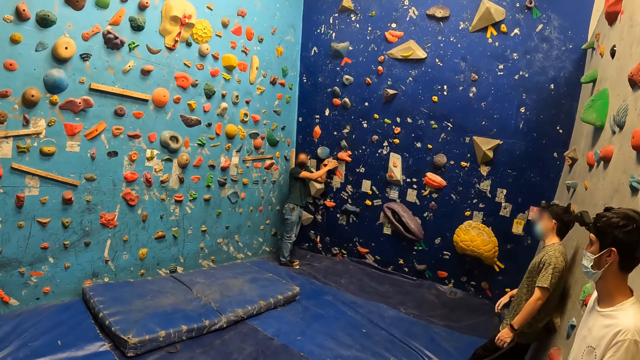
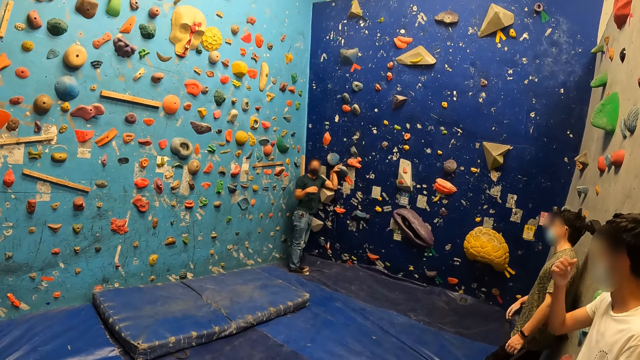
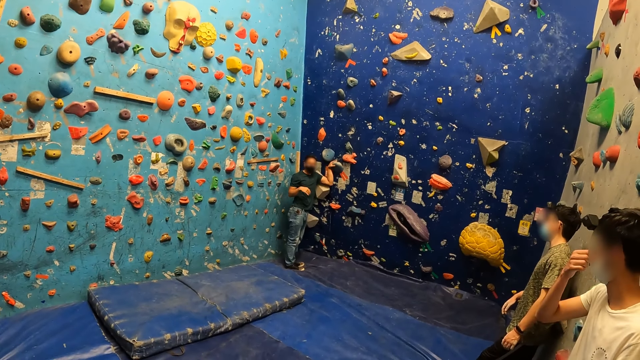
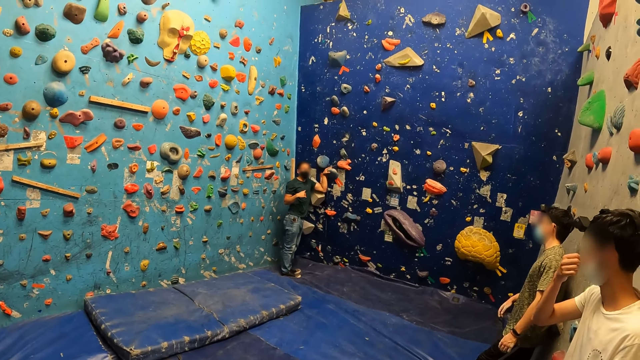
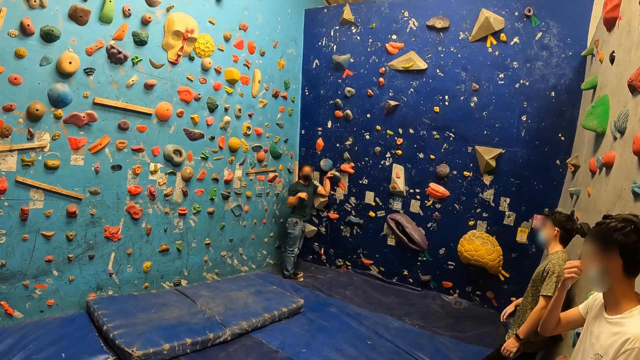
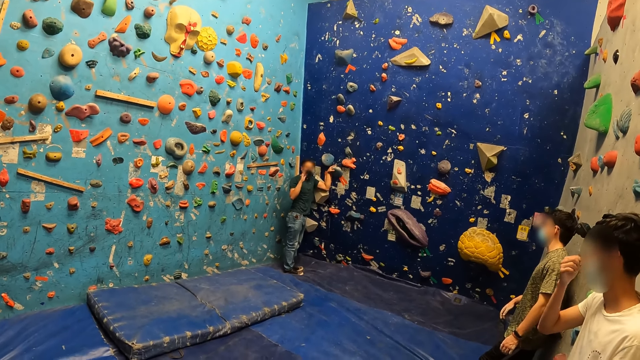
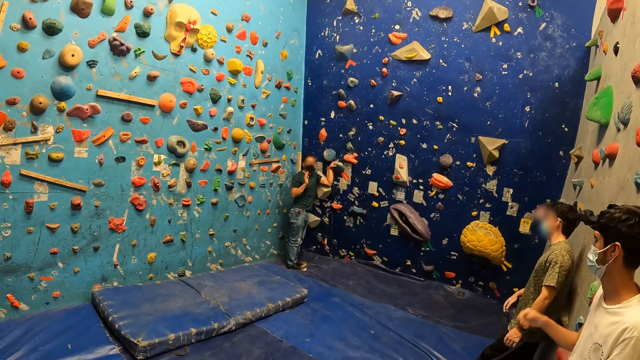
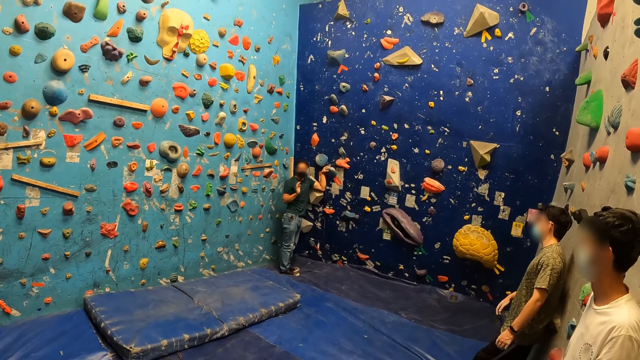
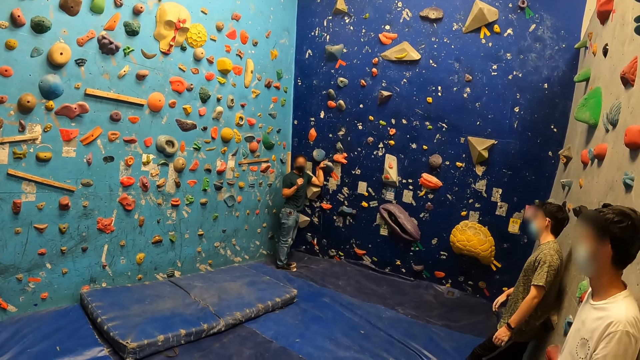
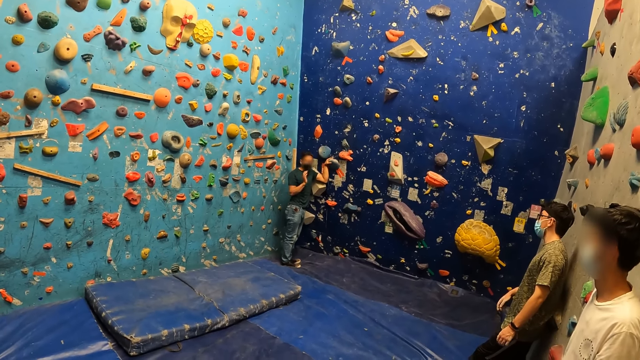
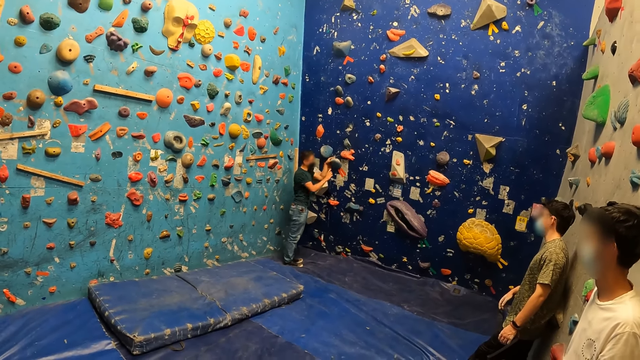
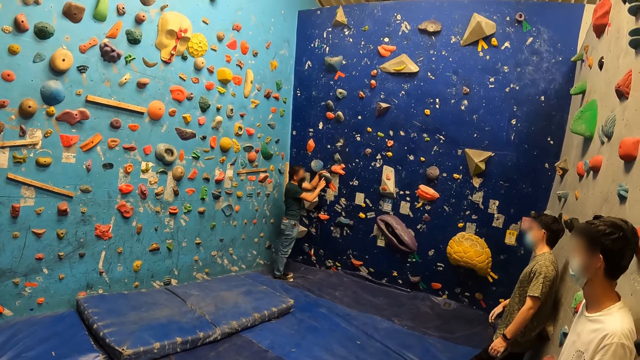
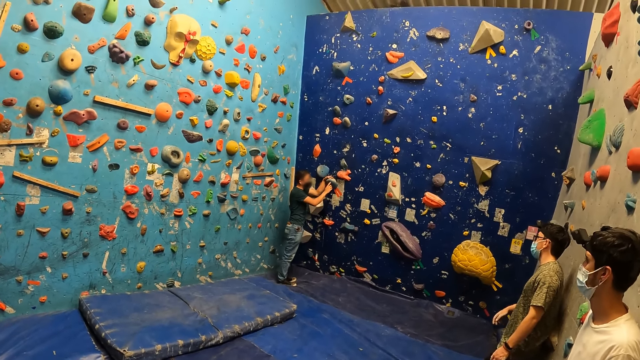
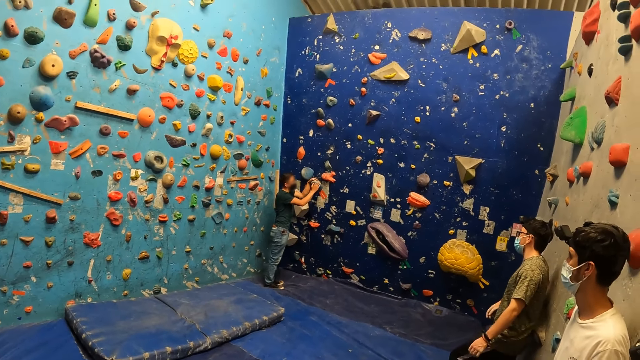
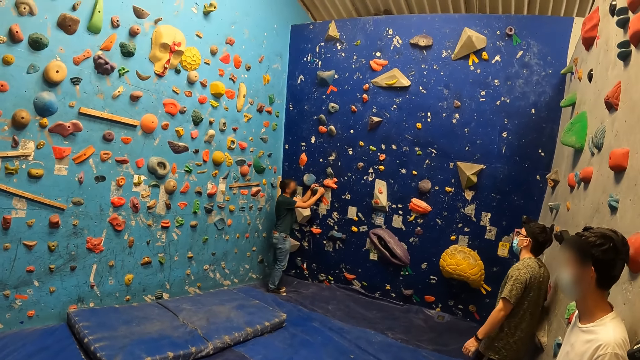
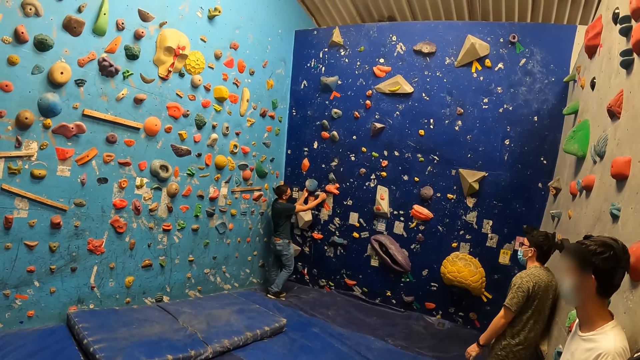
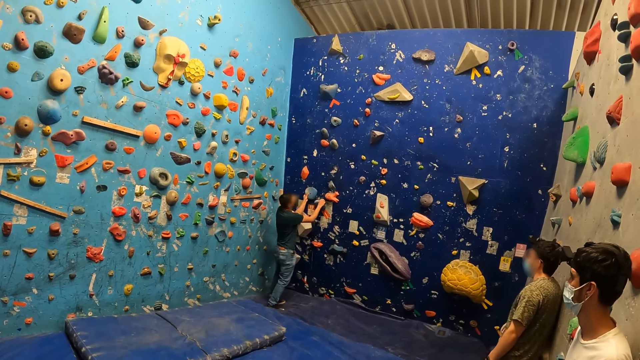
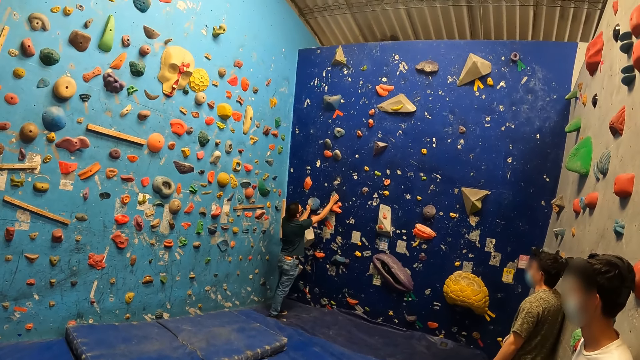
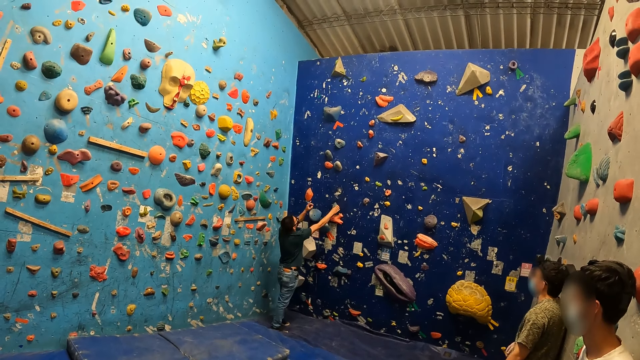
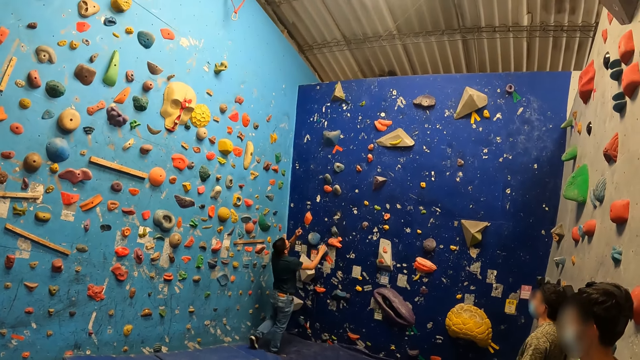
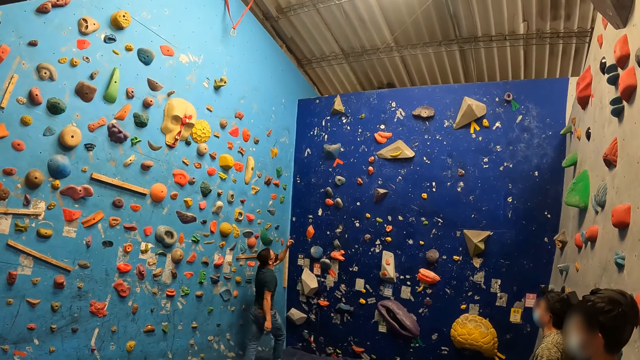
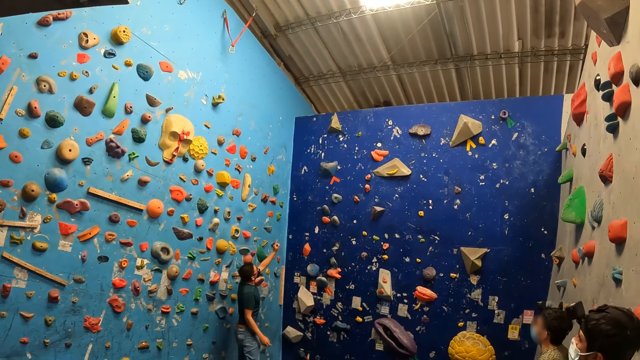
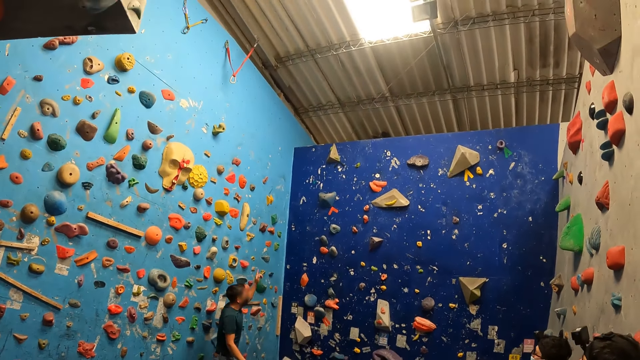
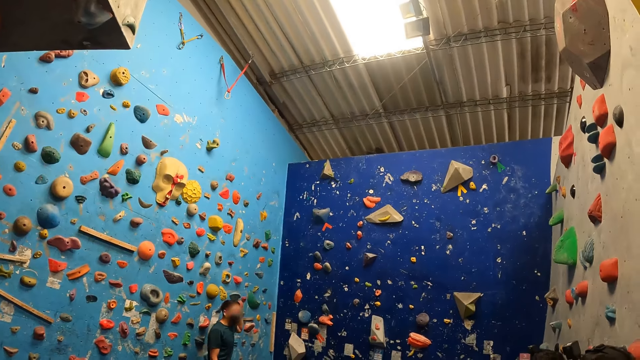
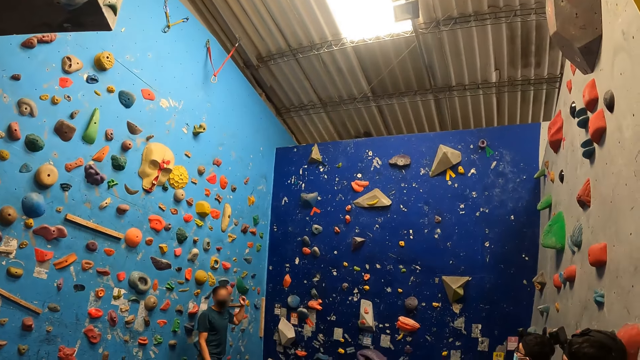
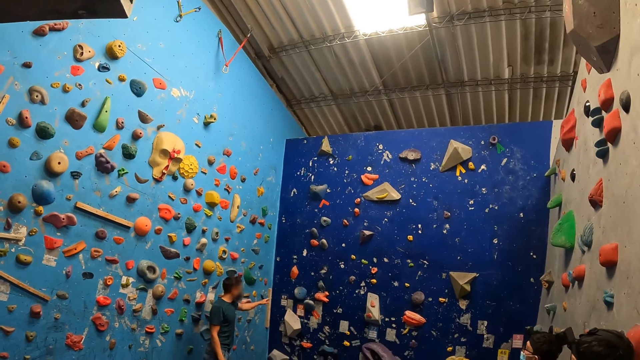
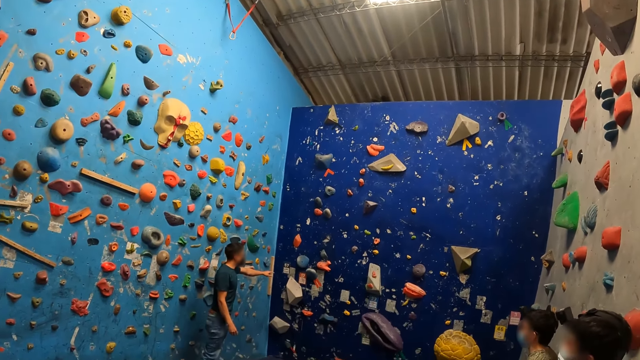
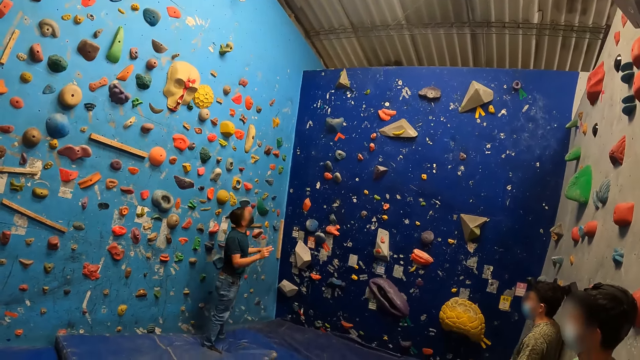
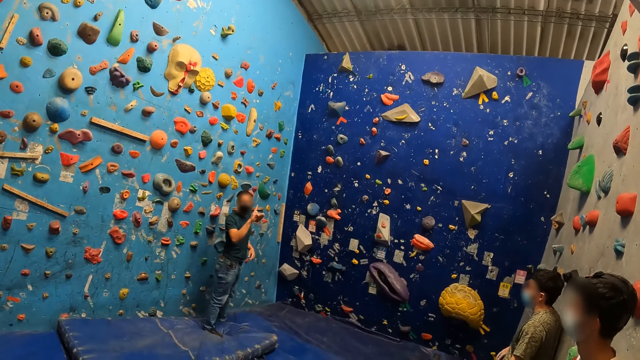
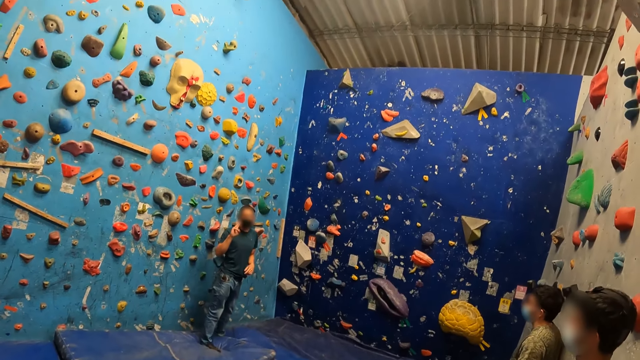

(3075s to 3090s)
The man holds the blue climbing hold on the wall in the wall climbing gym with both hands. The man holds the blue climbing hold on the wall in the wall climbing gym with his right hand. The man touches a big climbing hold on the wall in the wall climbing gym with his left hand. The man touches a small climbing hold on the wall in the wall climbing gym with his left hand.

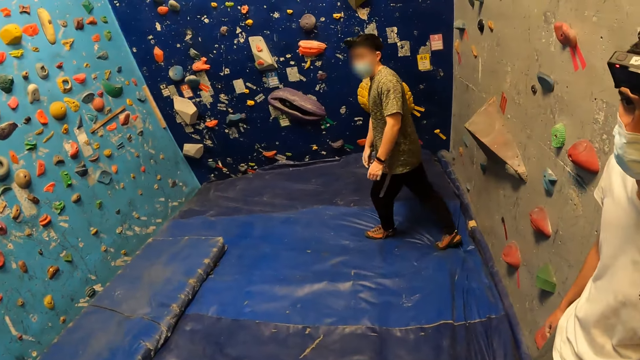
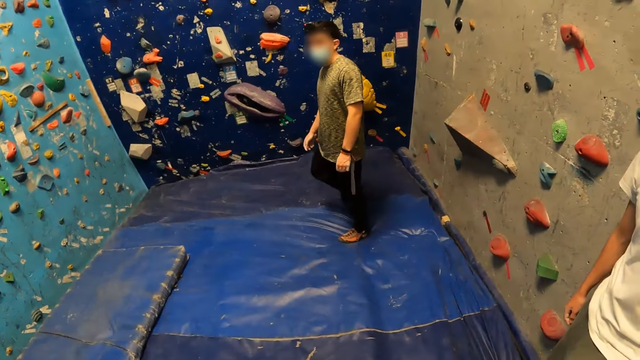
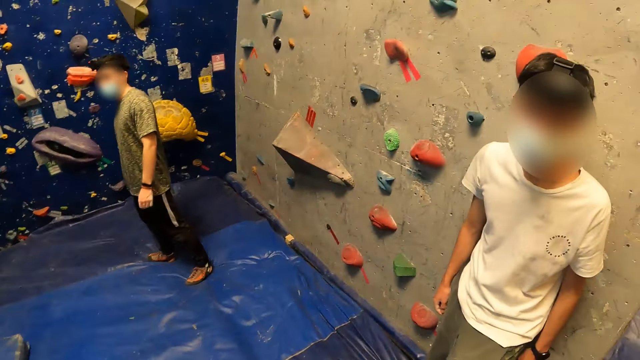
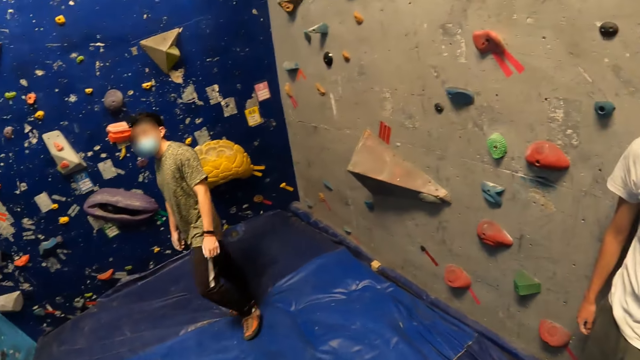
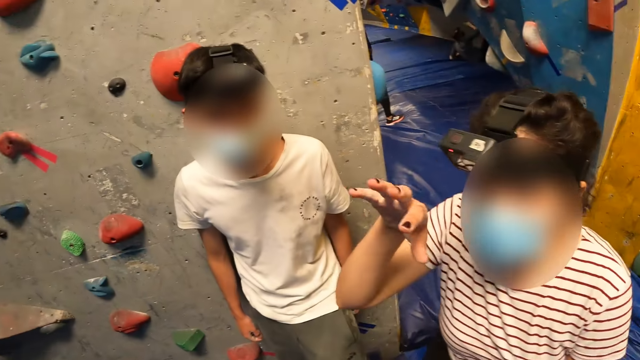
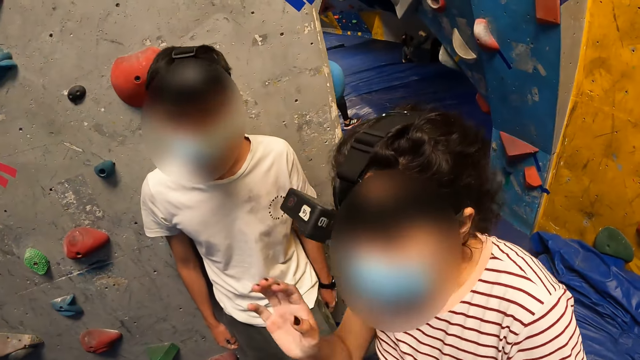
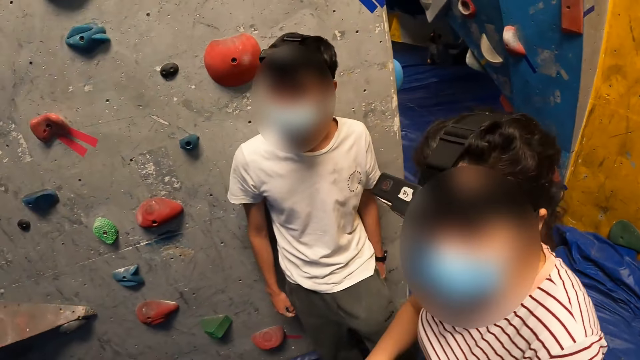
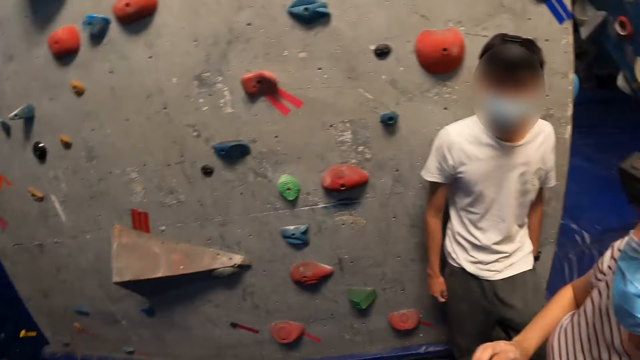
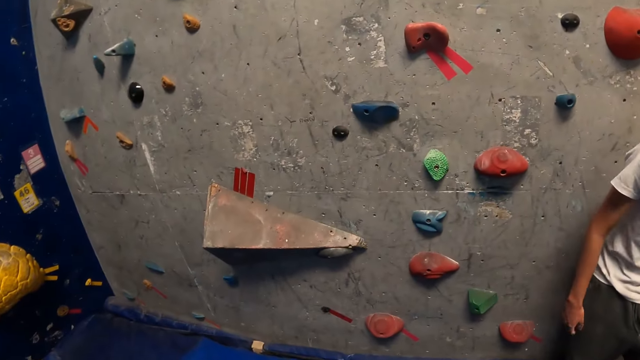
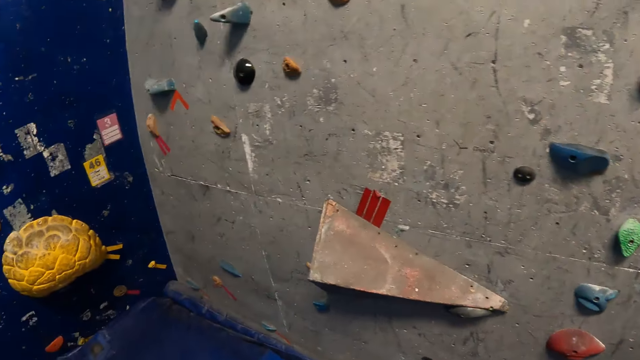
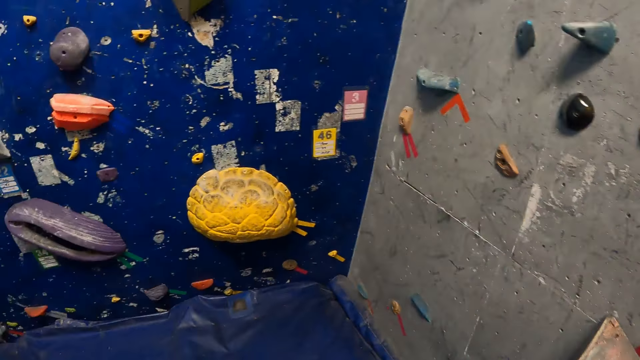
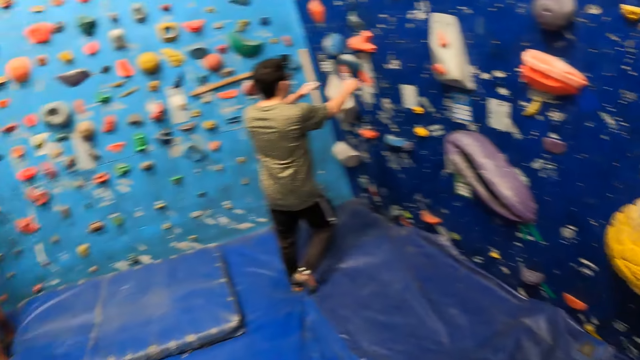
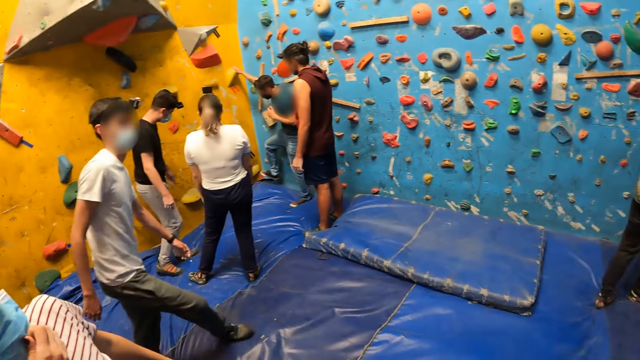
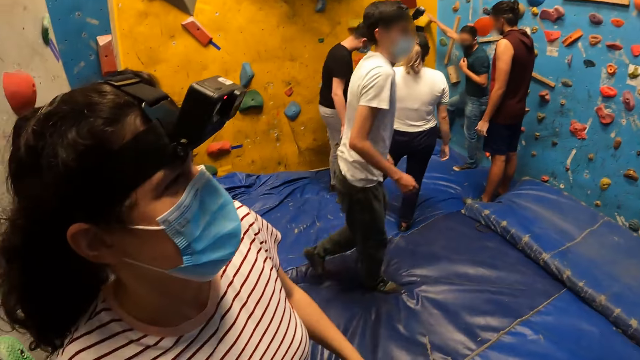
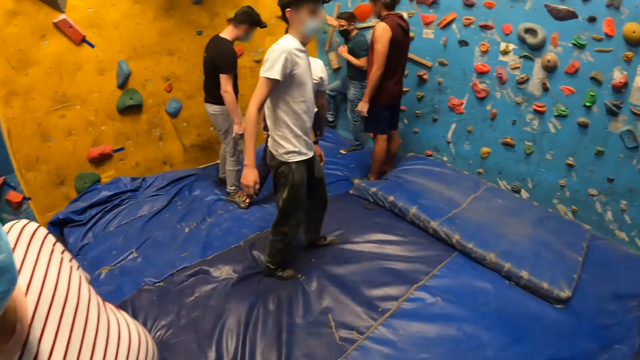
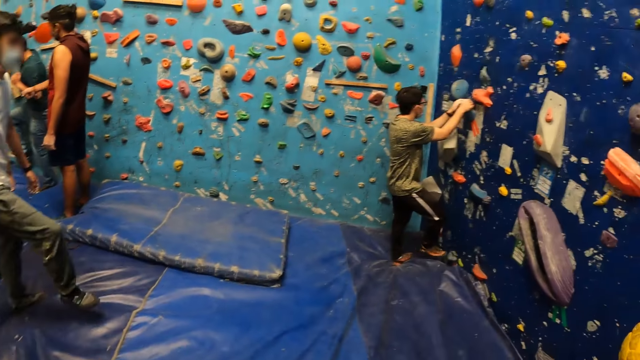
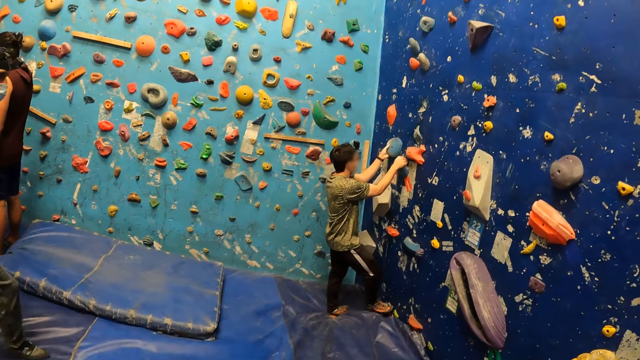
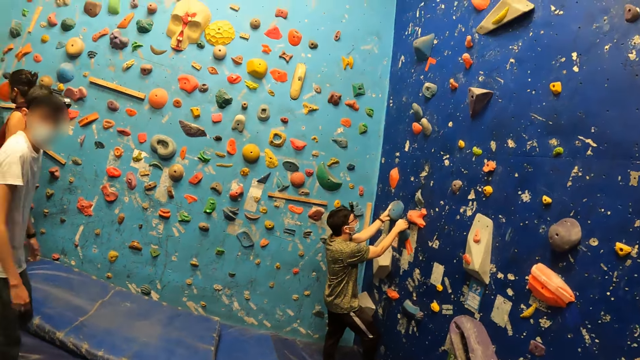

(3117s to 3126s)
The woman converses with the camera wearer. The camera wearer looks around. The man instructs a group of people.
